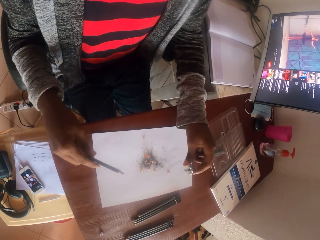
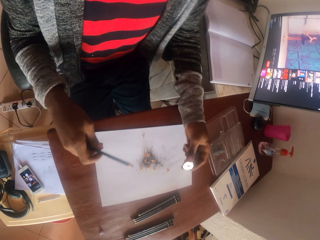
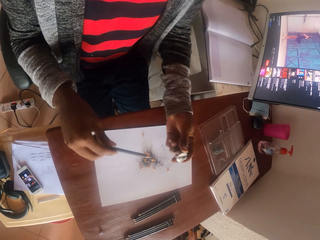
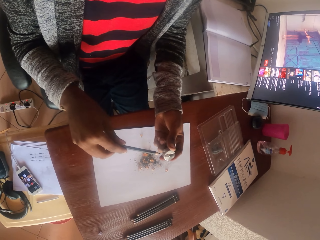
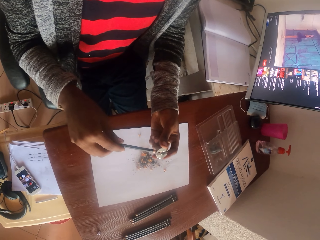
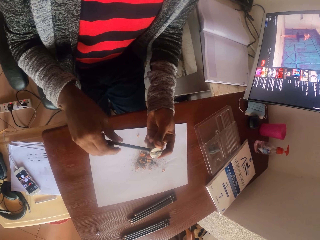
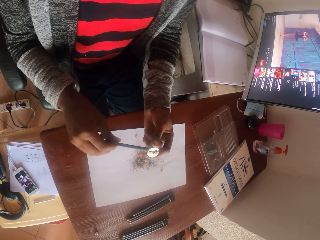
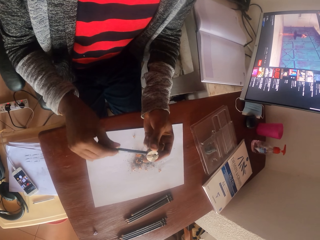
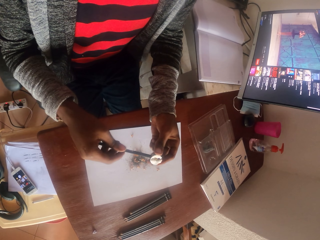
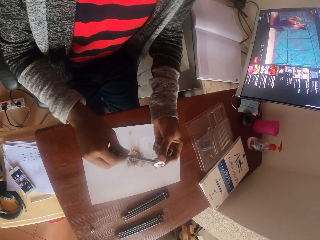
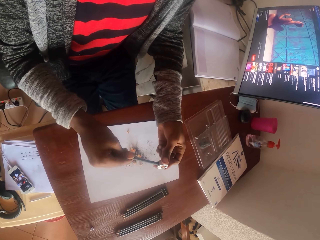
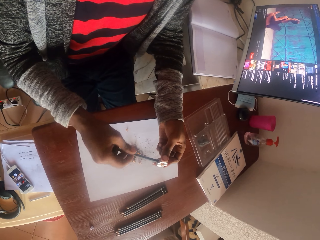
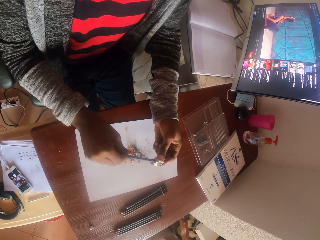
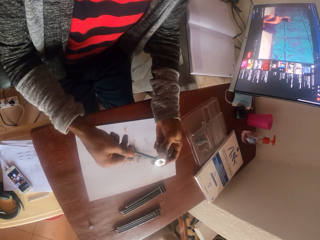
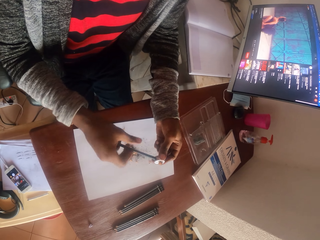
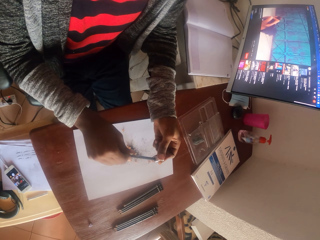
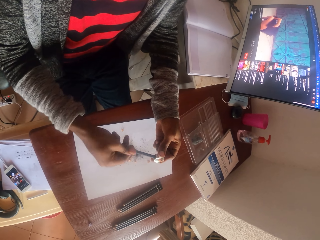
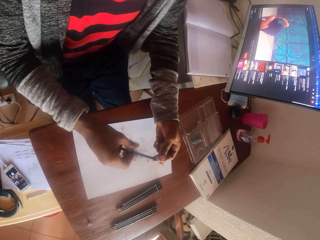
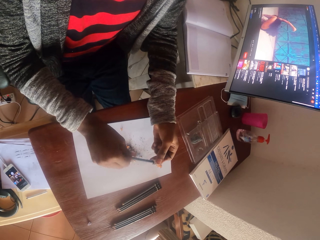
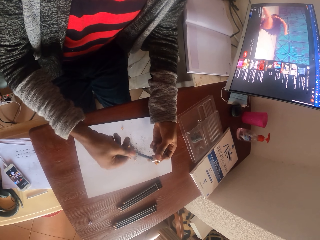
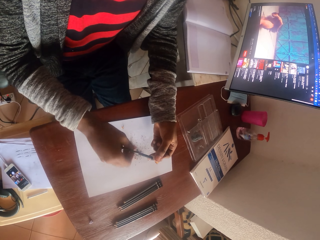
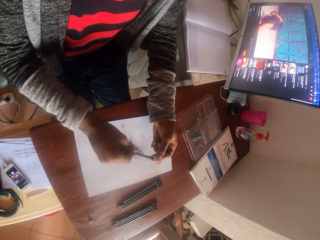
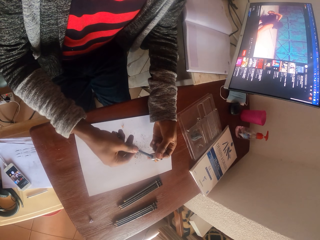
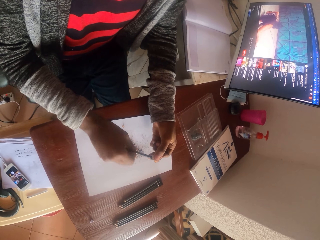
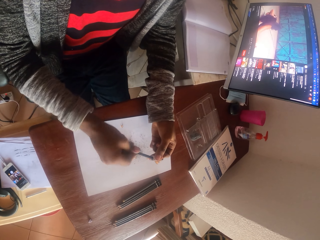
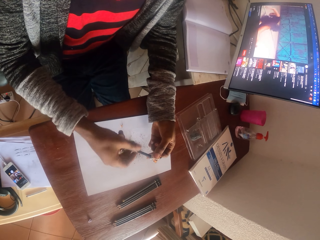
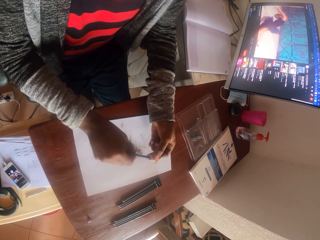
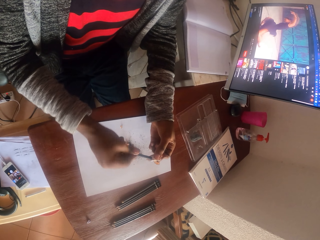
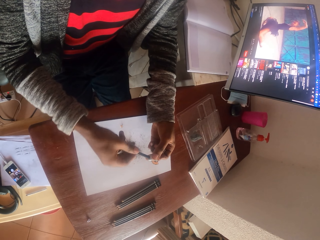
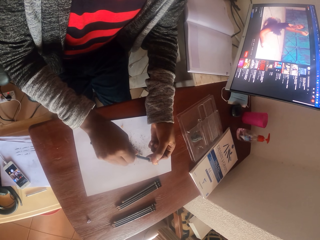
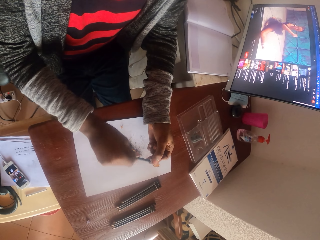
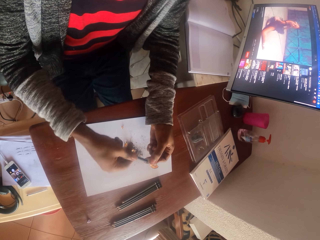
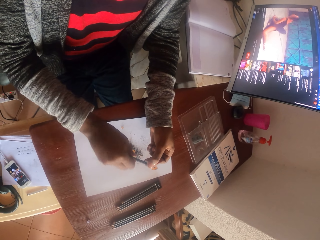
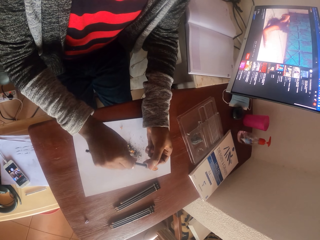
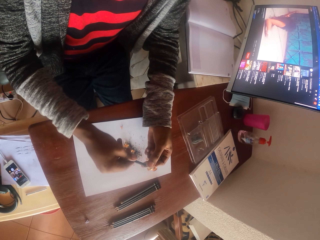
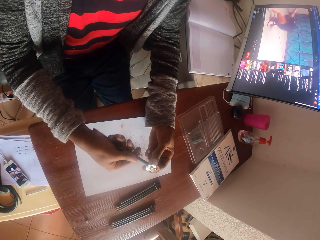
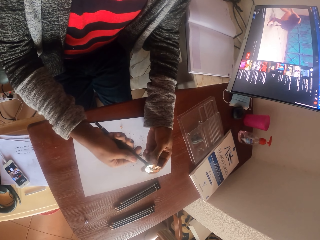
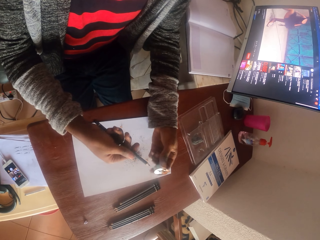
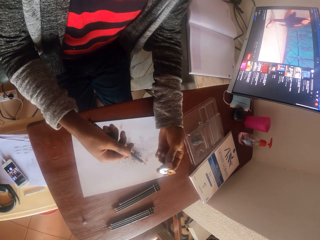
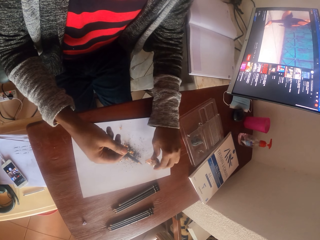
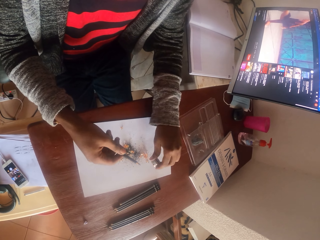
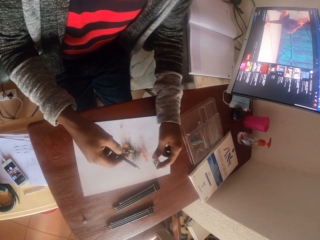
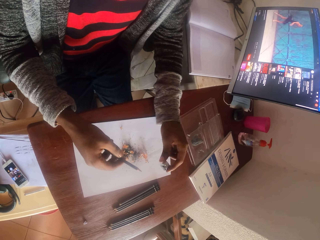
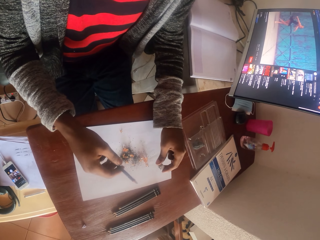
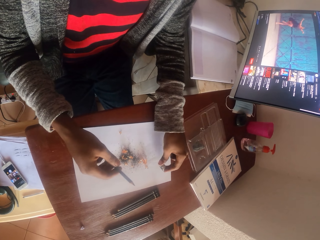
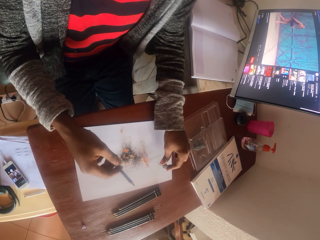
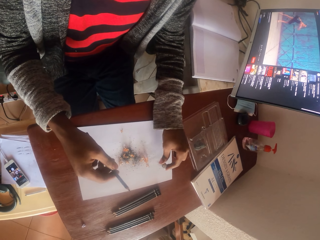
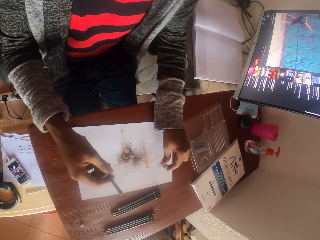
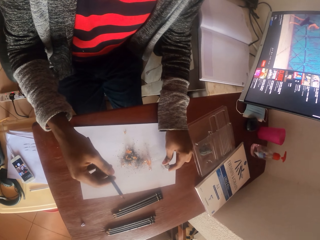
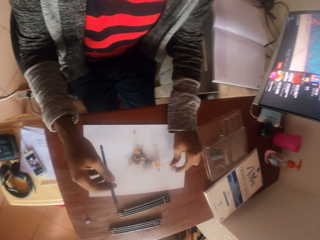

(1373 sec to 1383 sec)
The camera wearer holds a pencil. They sharpen the pencil. They drop pencil shavings on the paper.

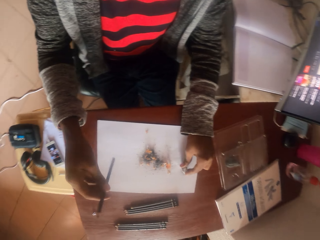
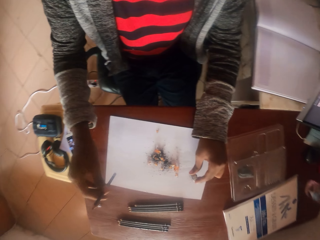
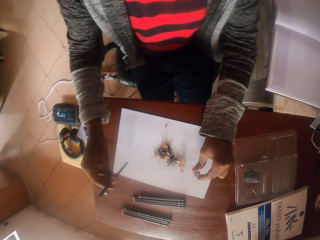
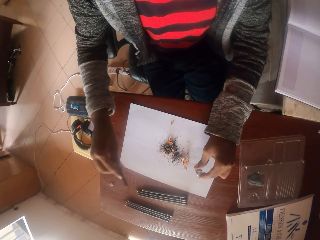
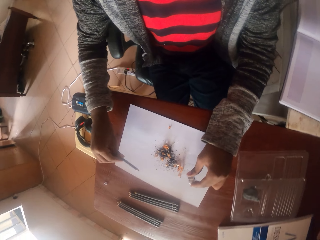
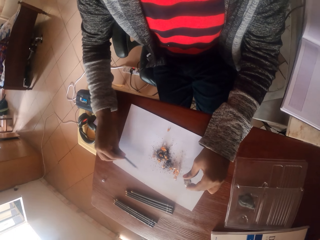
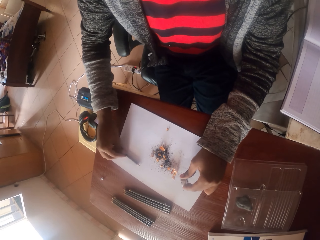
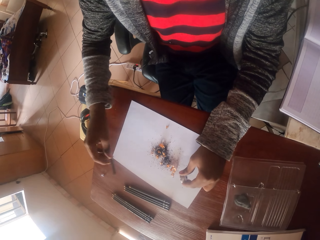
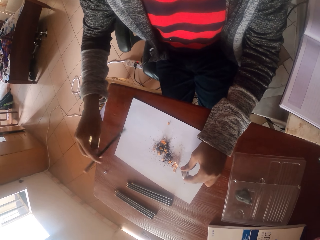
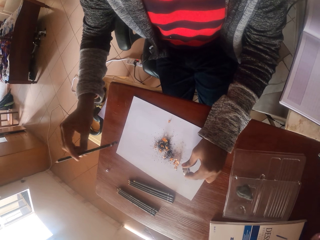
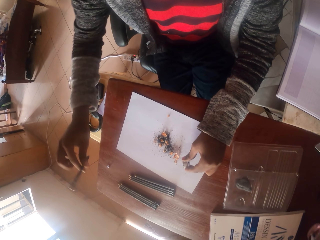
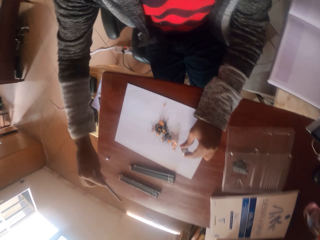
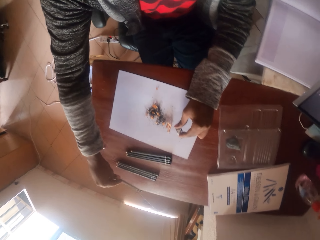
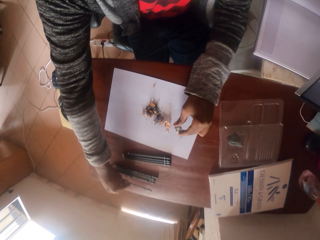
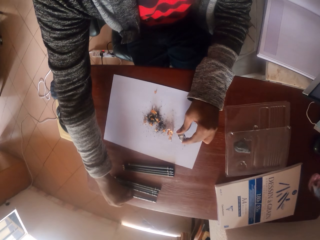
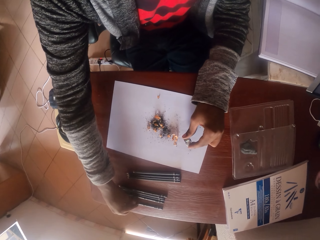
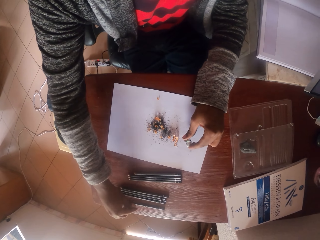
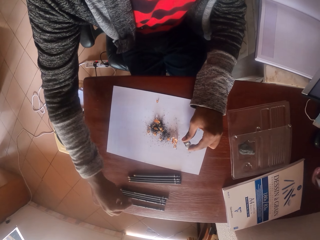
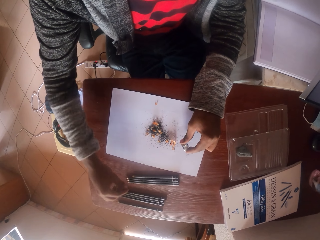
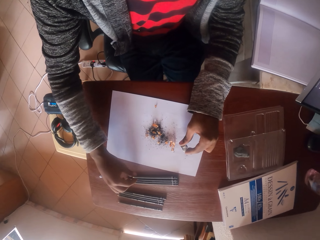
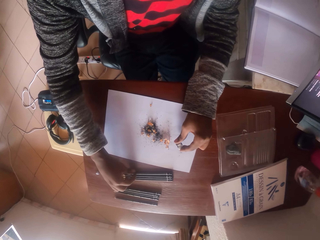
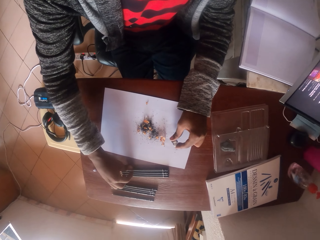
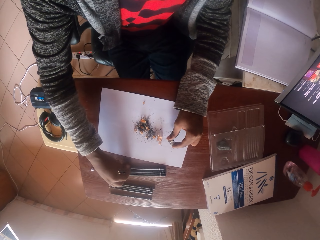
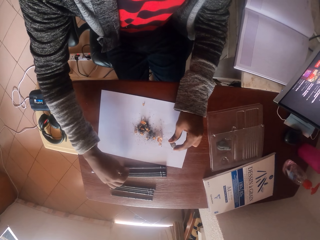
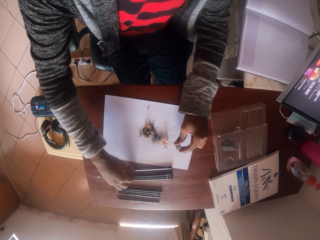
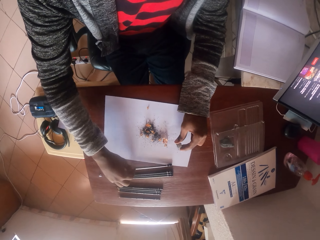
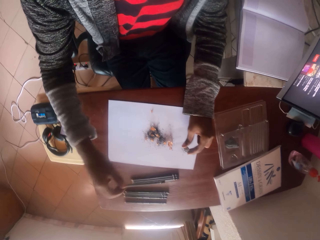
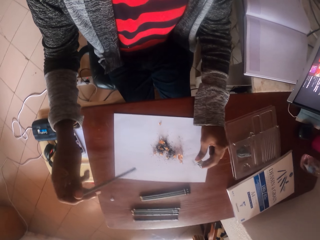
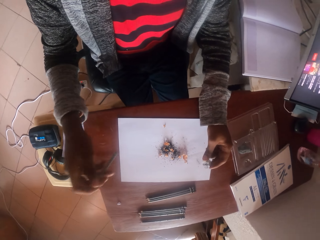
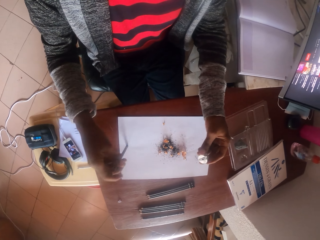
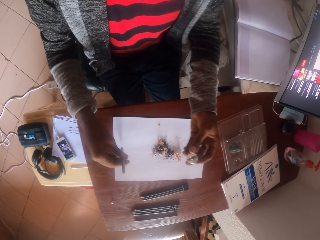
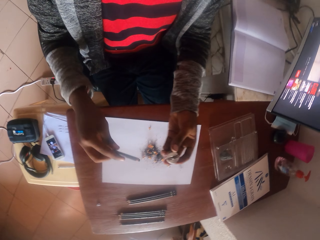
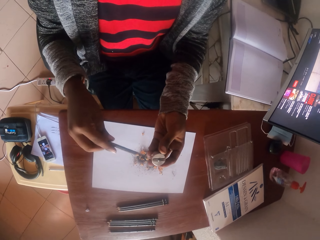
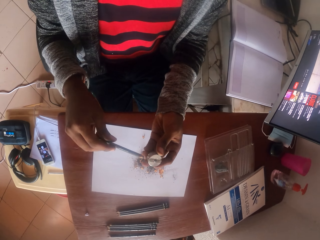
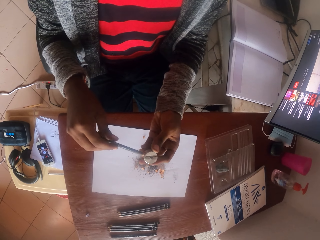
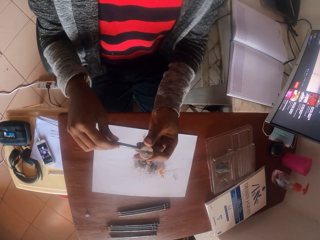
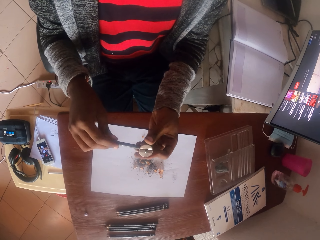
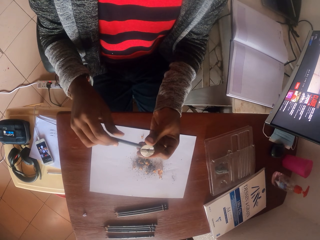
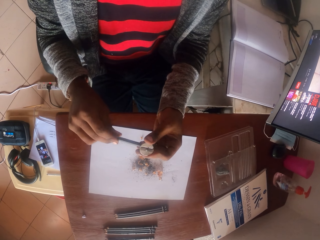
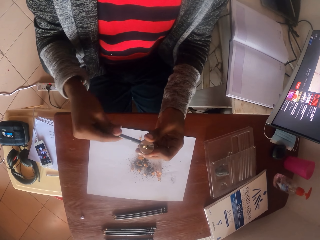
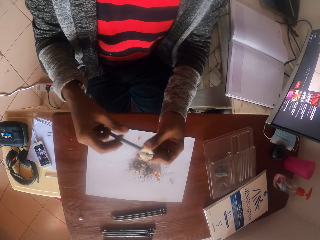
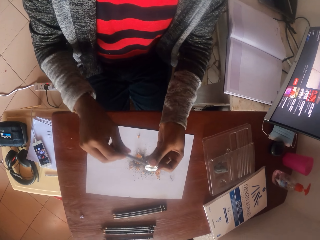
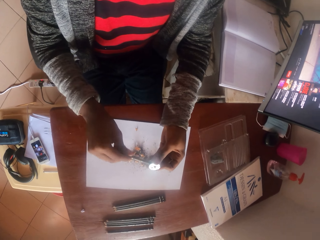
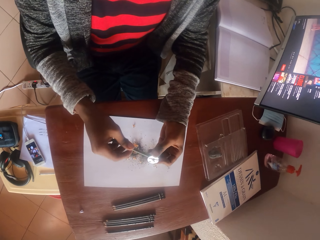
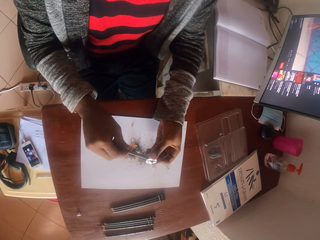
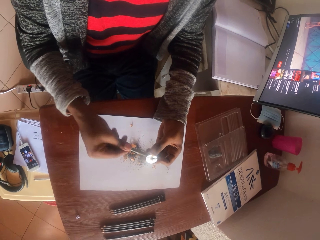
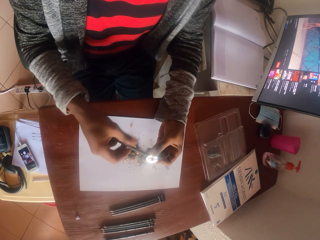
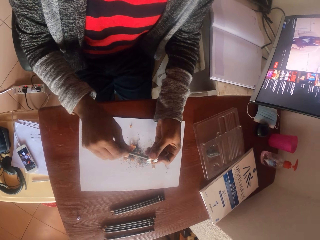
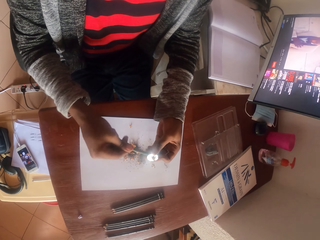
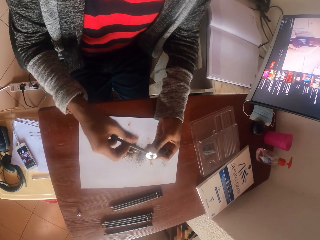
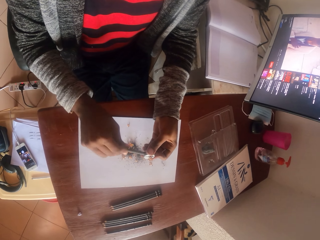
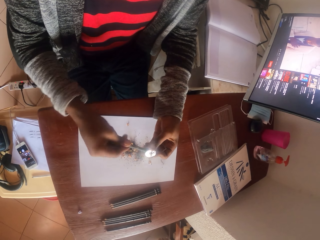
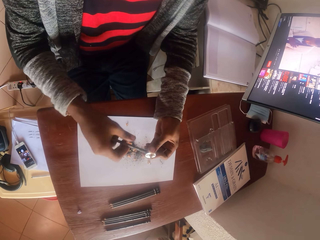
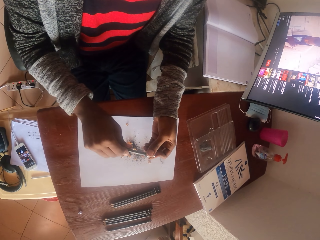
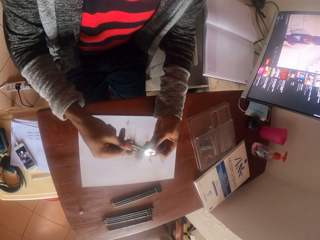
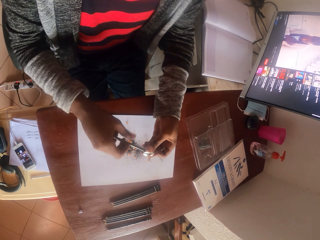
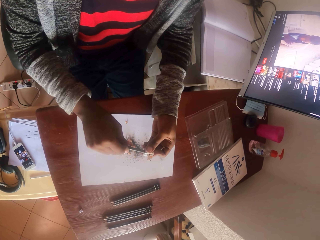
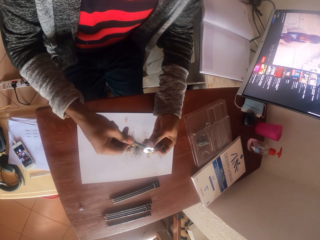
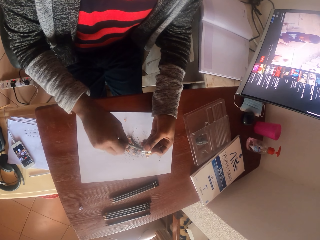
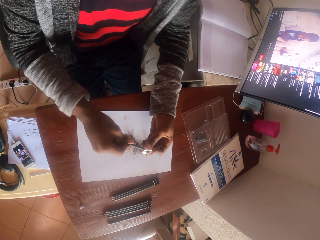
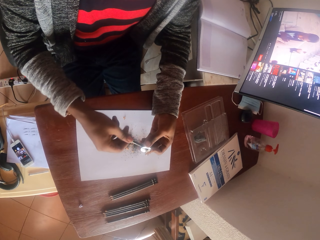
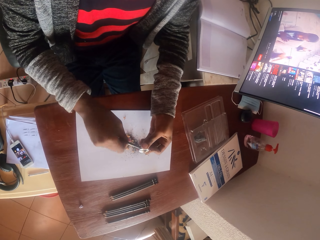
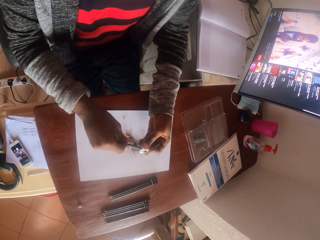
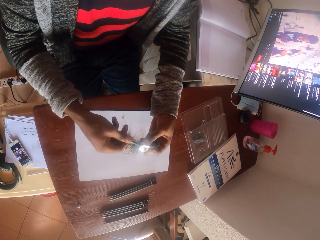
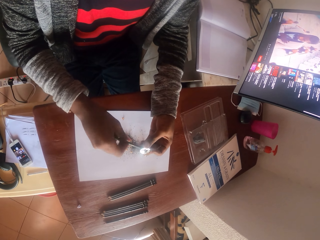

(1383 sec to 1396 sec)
The camera wearer taps the pencil sharpener on the paper. They tap the pencil on the paper. They put the pencil on the table. They pick up the pencil from the table. They hold the pencil. They sharpen the pencil.
